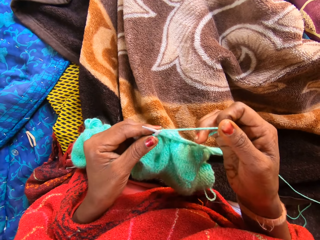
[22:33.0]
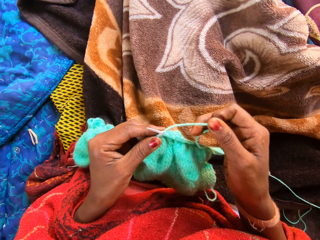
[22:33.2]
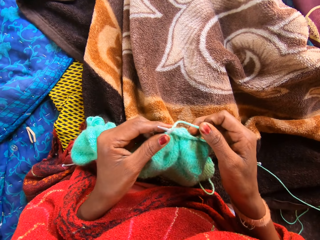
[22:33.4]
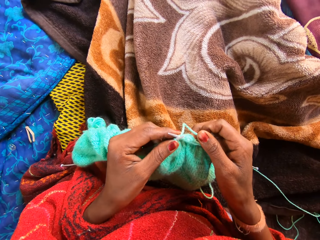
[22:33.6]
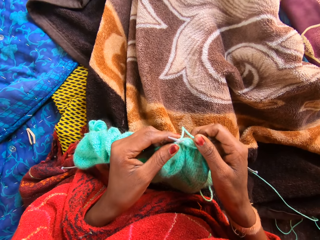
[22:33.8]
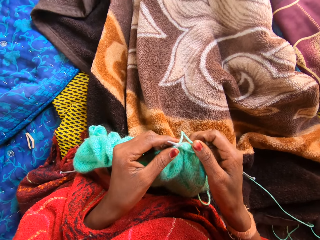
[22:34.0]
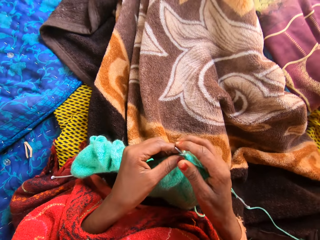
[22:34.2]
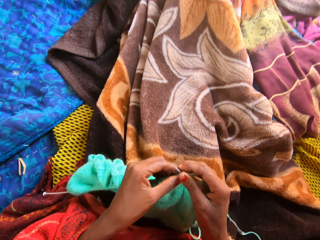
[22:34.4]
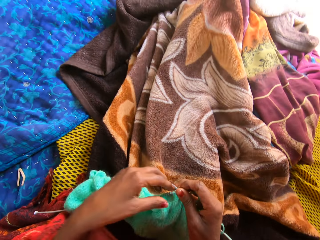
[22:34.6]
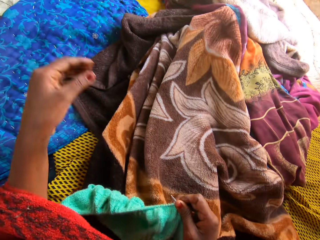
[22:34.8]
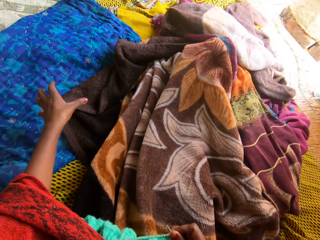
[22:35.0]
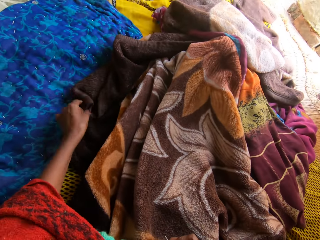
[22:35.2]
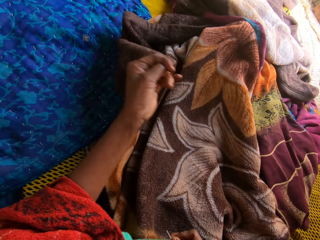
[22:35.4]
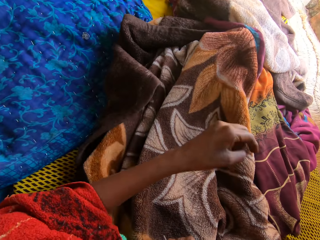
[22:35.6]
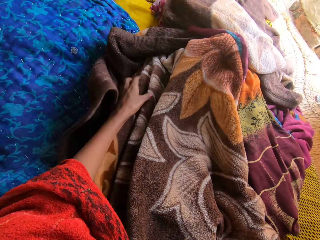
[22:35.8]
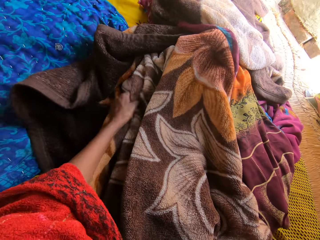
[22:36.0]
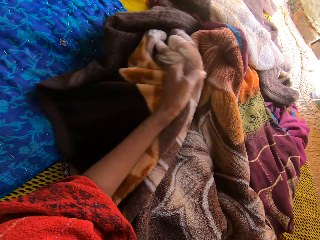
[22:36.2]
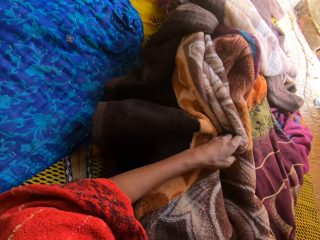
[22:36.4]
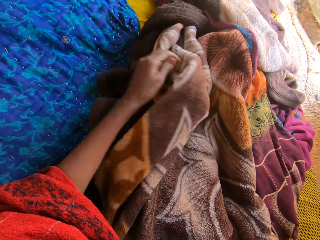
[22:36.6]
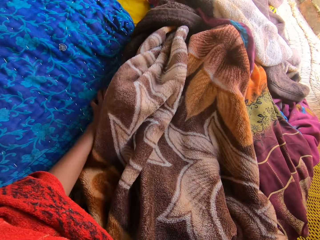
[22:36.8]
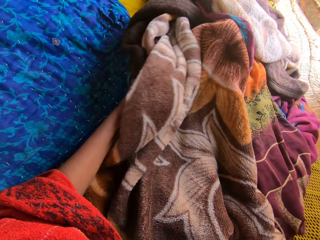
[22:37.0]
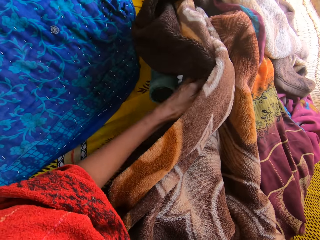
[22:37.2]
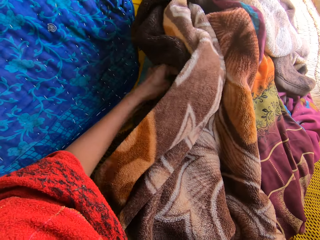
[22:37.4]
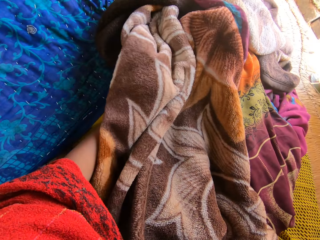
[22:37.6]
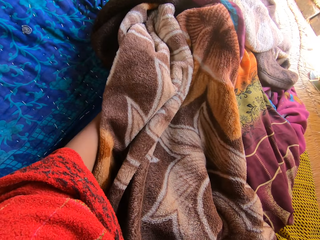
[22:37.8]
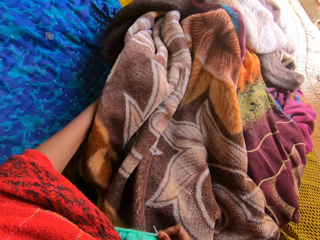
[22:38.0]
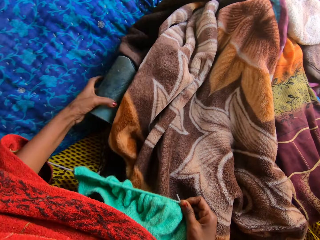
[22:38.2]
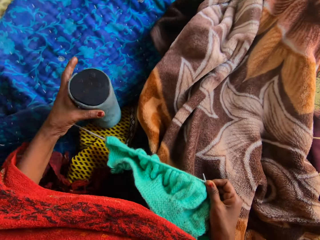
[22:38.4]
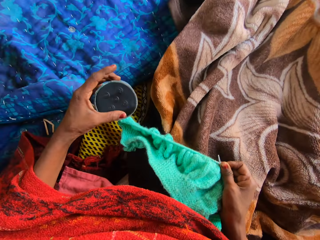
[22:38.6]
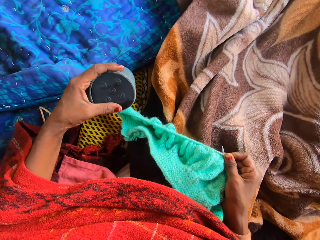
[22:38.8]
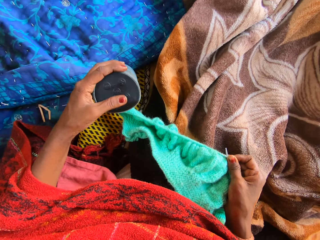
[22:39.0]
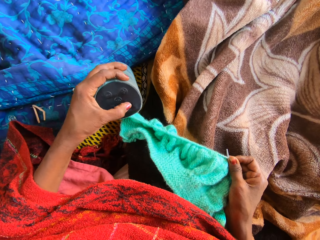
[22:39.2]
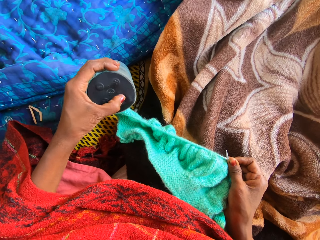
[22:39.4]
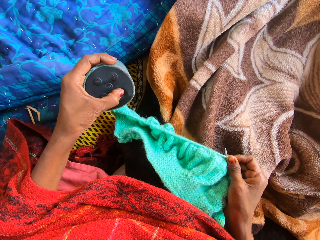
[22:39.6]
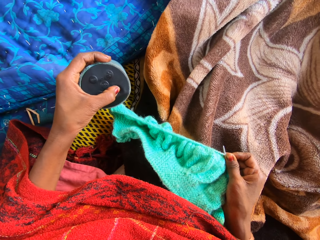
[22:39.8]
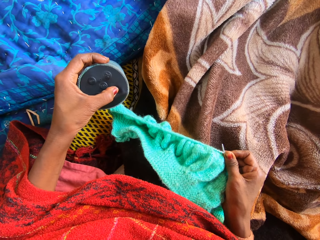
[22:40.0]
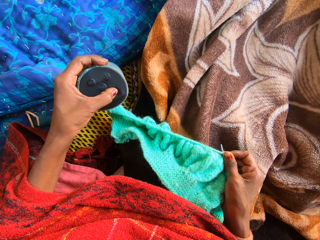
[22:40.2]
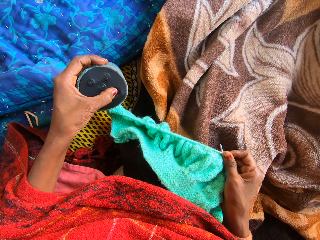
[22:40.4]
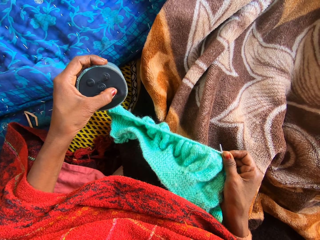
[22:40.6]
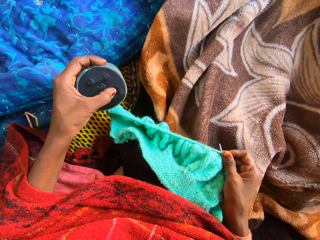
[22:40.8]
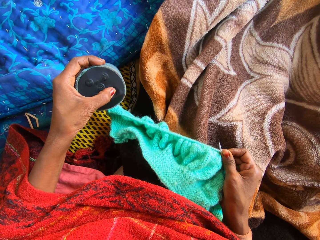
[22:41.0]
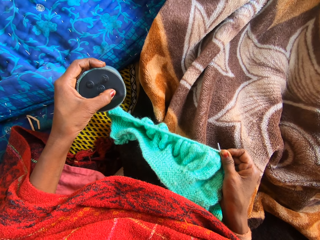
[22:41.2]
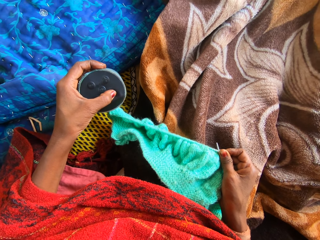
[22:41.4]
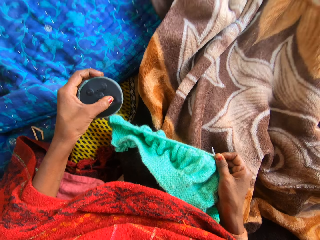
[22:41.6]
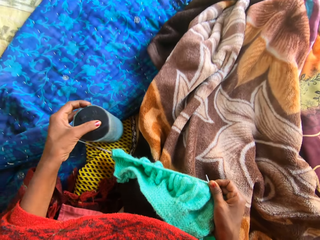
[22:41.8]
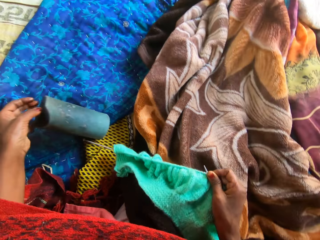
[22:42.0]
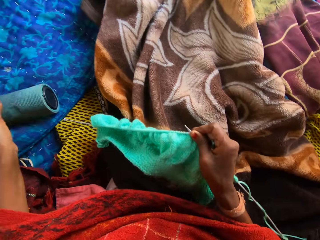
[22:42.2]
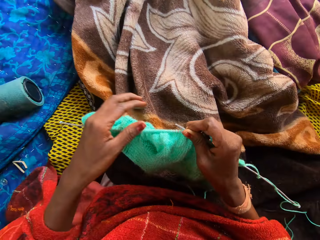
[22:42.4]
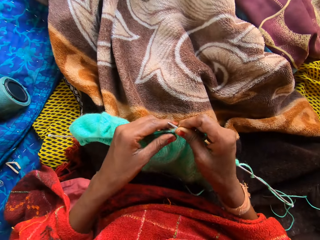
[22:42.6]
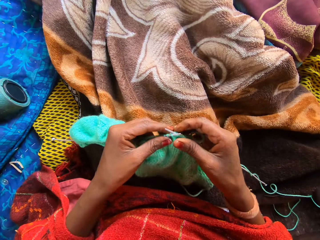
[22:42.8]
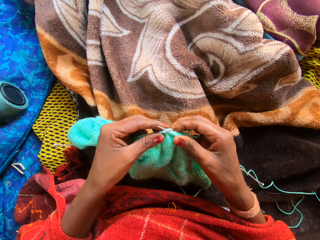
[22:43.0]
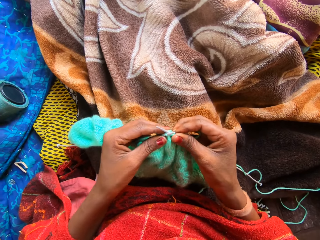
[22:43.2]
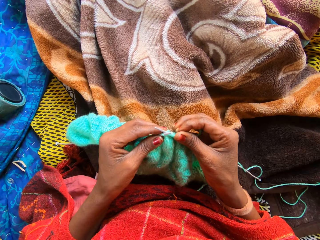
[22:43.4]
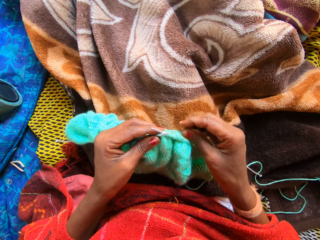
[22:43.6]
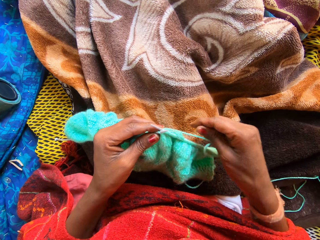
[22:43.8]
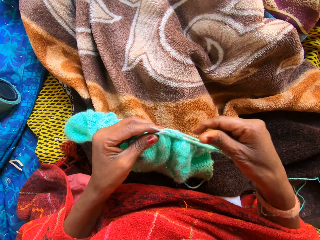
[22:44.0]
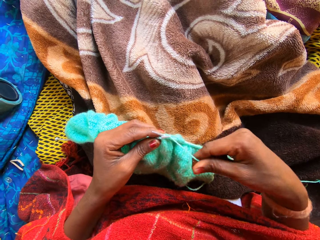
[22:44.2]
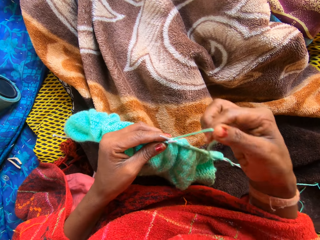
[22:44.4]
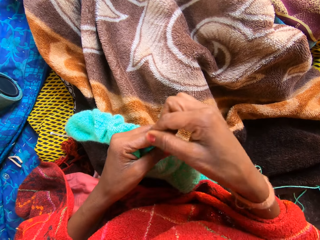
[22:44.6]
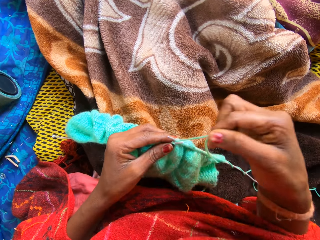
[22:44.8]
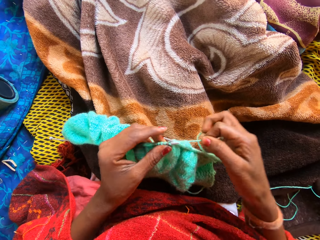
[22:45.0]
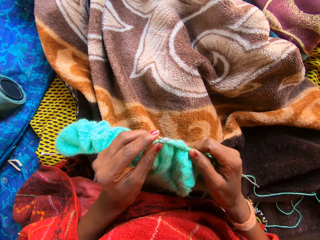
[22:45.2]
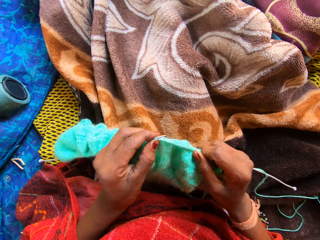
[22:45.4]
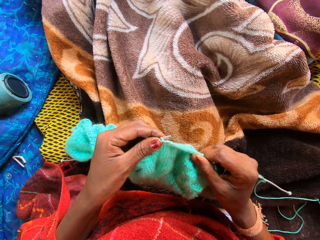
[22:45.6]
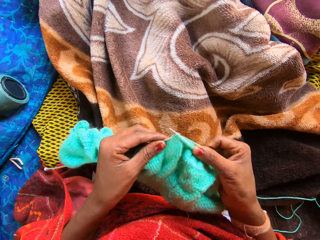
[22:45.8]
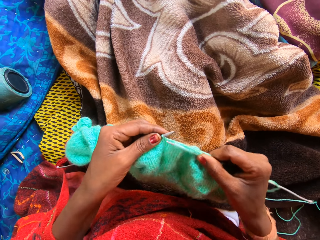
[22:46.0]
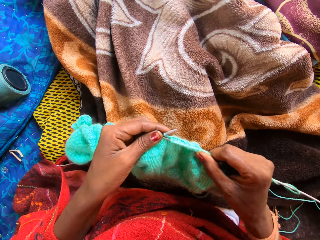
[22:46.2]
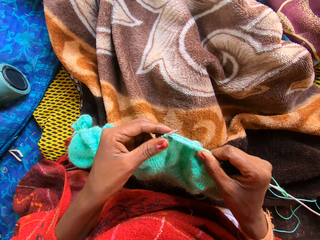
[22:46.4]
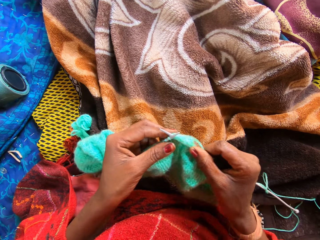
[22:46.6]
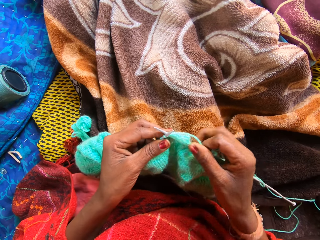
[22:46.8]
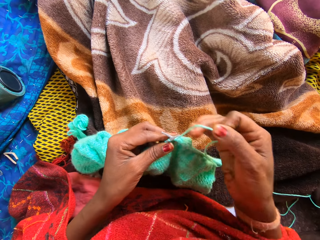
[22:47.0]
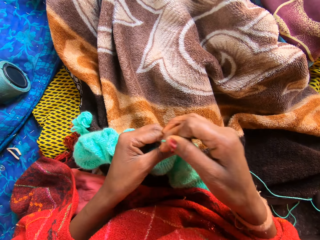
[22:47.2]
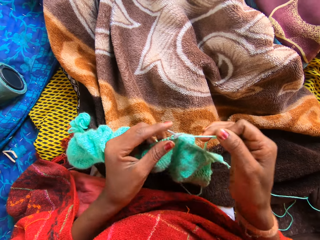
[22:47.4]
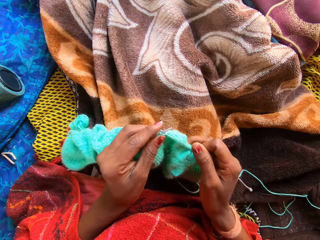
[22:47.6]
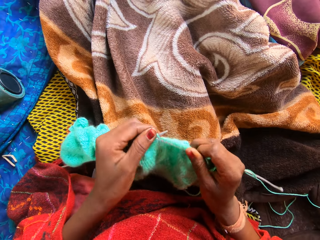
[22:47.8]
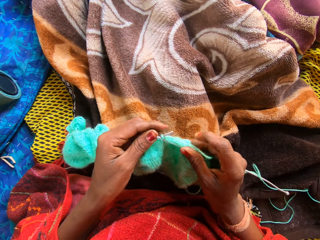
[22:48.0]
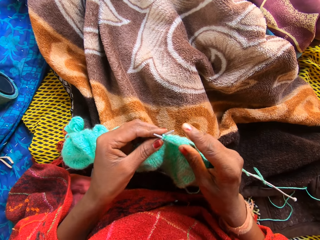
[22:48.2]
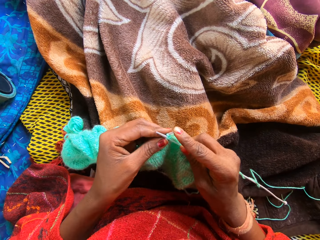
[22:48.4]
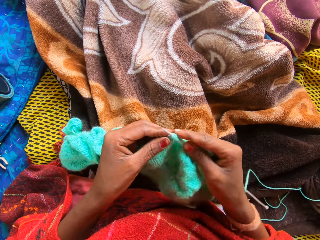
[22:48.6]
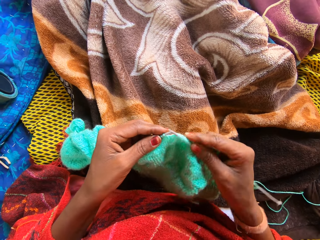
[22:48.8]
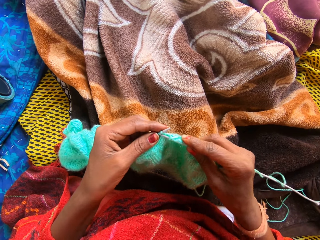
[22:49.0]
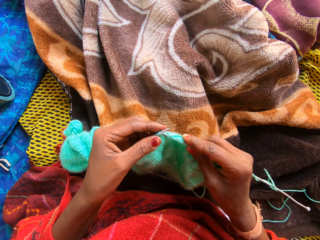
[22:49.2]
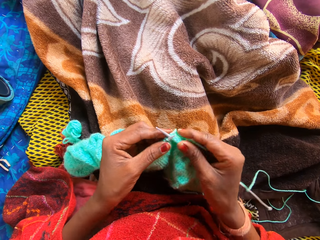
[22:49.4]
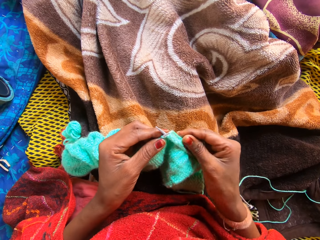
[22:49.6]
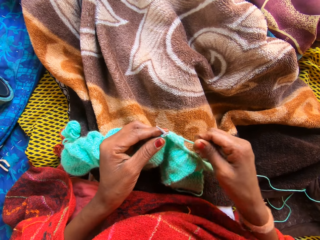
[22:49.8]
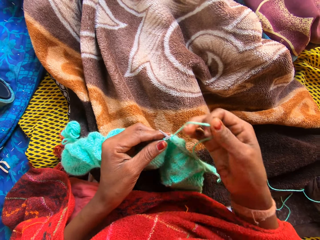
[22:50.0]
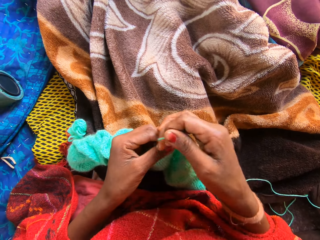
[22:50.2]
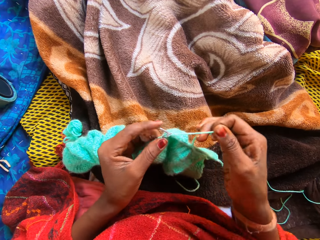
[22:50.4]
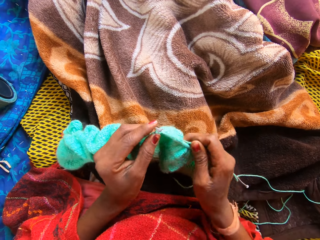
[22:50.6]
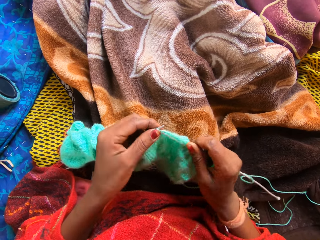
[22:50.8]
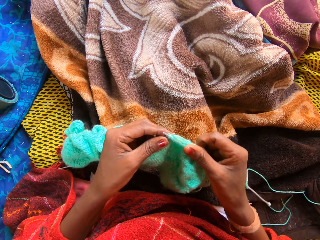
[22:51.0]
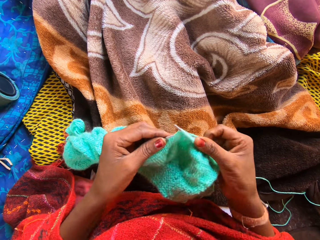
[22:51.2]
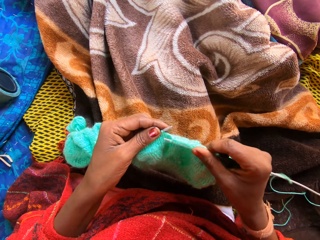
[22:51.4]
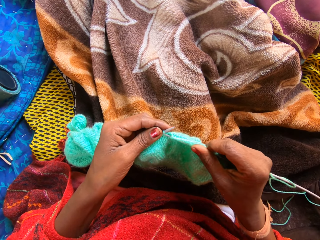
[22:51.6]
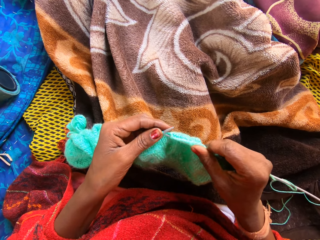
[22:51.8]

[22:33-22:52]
The camera wearer knits a fabric with knitting needles. She holds the knitting pins and yarn with her right hand. She lifts a duvet on the straw mat with her left hand. She brings out a portable speaker from under the duvet with her left hand. She presses a button on the portable speaker with her left hand. She drops the portable speaker in her left hand on another duvet. She knits with the two knitting pins and yarn on the straw mat. She coils a knitting thread on a knitting needle. She knits the fabric with the knitting needles. She coils the knitting thread on the knitting needle. She knits the fabric with the knitting needles. She coils the knitting thread on the knitting needle.

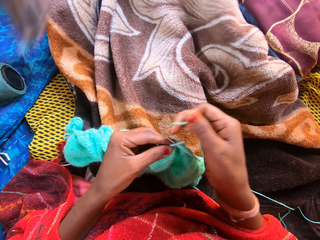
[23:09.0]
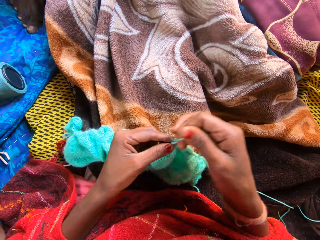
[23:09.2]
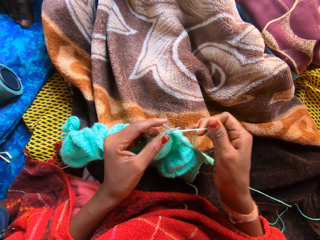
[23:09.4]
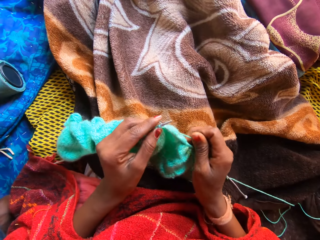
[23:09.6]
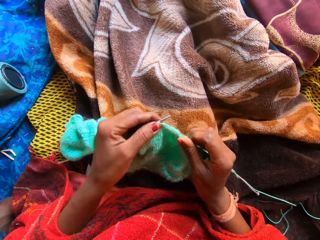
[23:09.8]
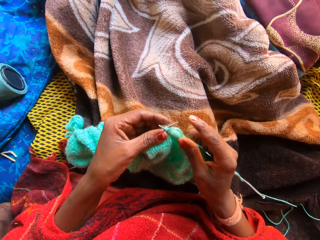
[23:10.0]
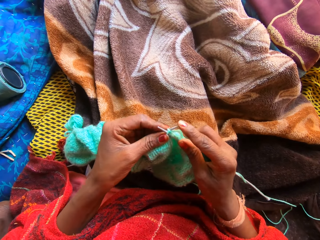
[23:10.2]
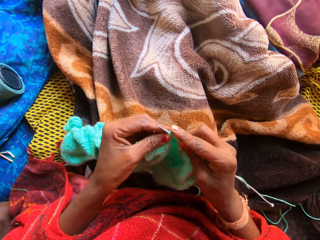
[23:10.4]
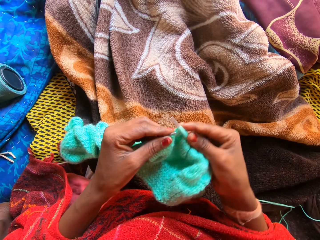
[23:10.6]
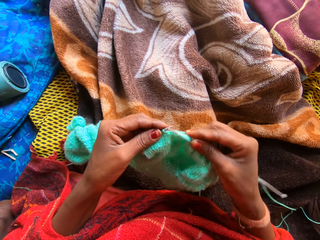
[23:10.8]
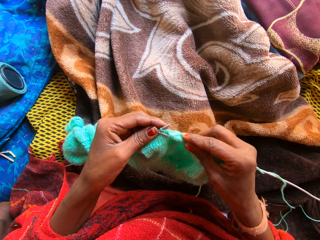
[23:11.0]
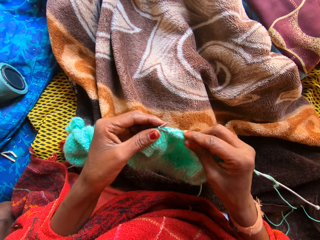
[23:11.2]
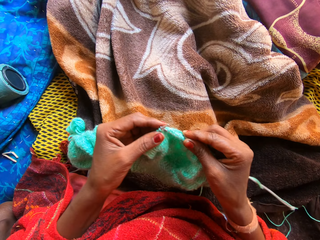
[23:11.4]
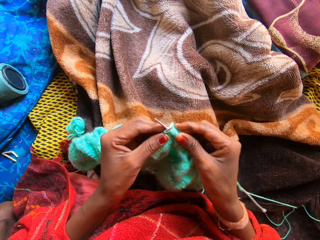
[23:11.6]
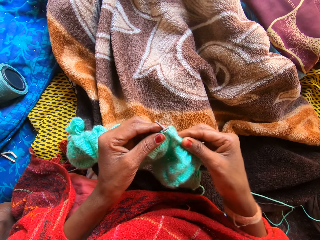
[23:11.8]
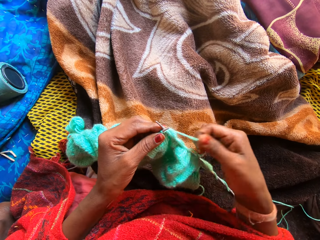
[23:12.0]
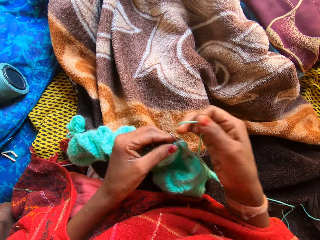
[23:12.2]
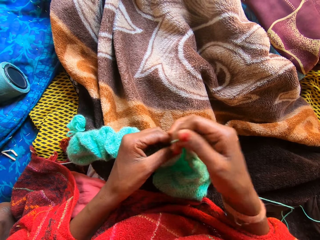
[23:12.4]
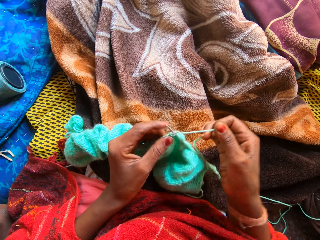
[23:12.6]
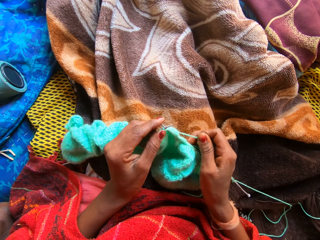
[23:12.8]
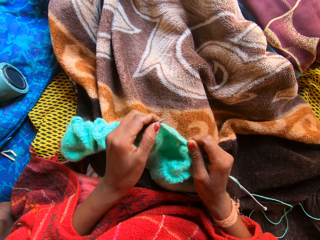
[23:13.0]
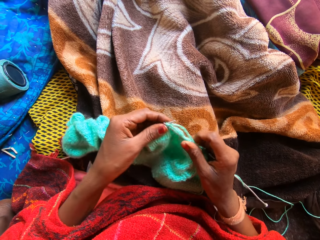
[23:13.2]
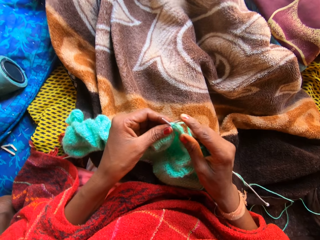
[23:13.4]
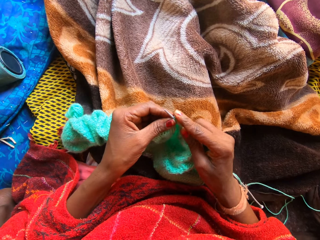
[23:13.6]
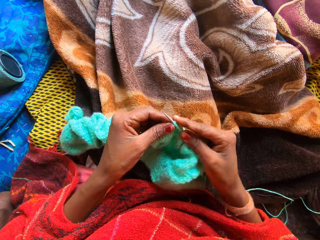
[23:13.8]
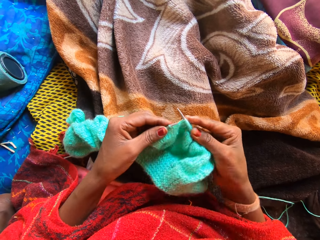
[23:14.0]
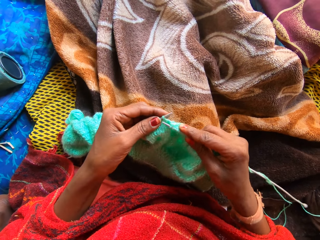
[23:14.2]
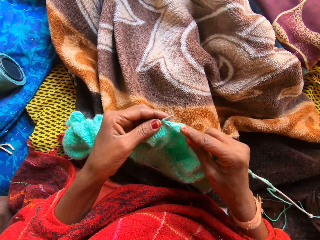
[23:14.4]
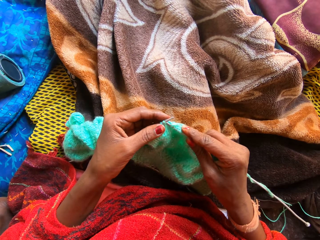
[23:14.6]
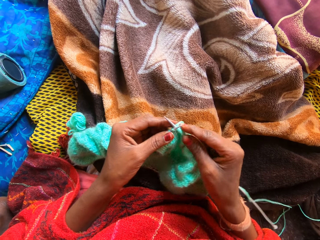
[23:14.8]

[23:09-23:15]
The camera wearer coils a knitting thread on a knitting needle. A person passes next to the camera wearer. The camera wearer knits a fabric with knitting needles. They coil the knitting thread on the knitting needle.
